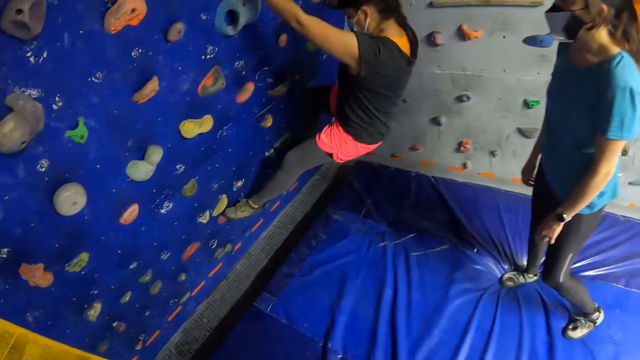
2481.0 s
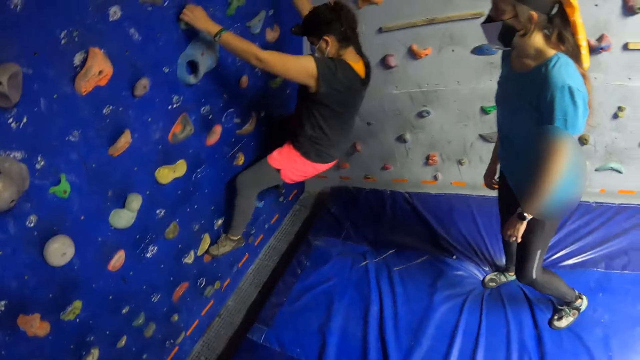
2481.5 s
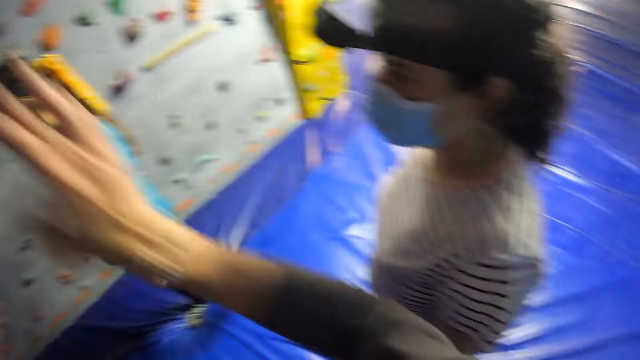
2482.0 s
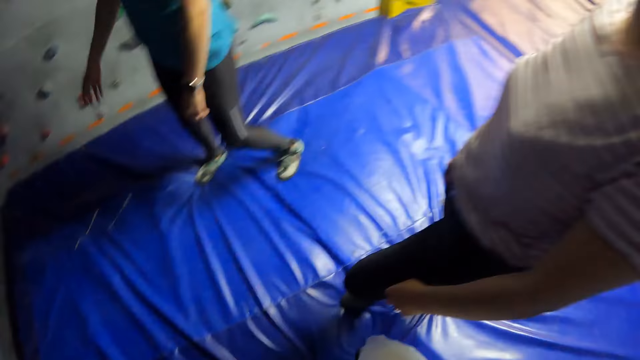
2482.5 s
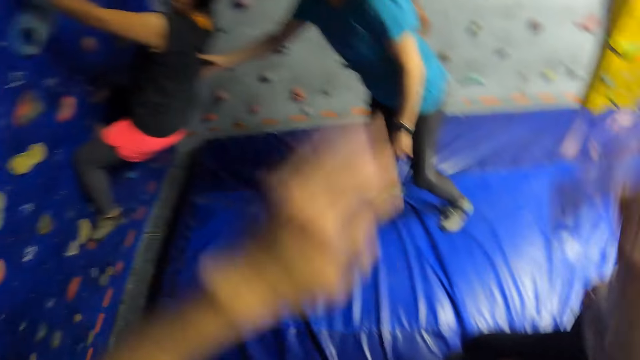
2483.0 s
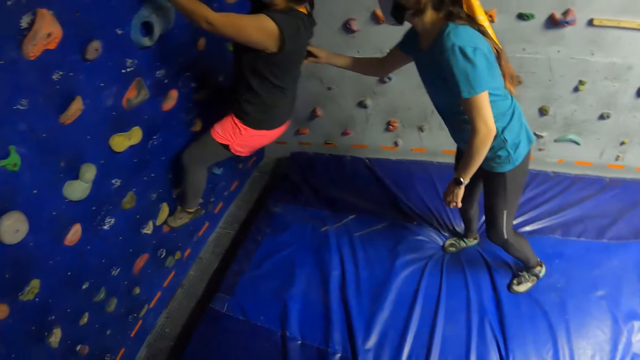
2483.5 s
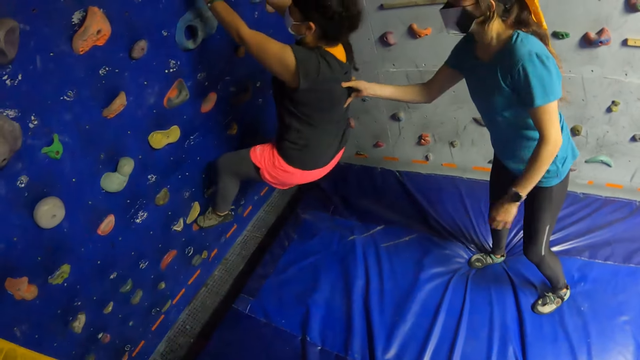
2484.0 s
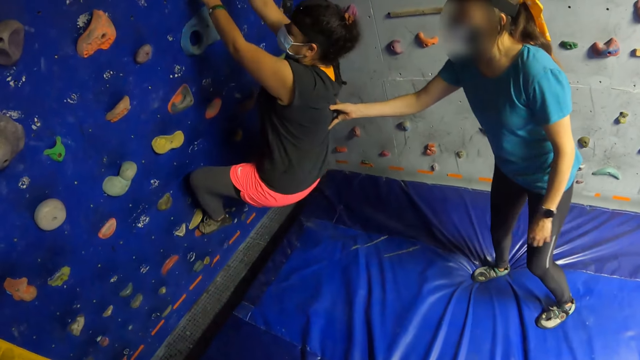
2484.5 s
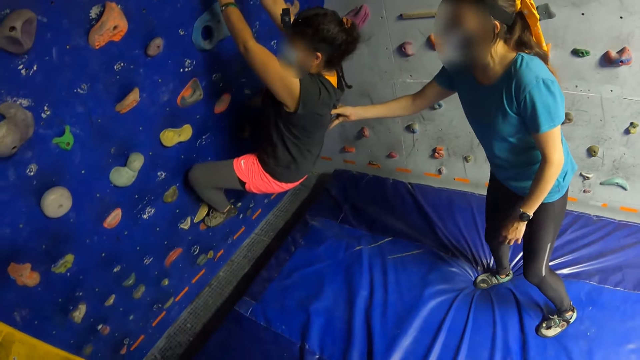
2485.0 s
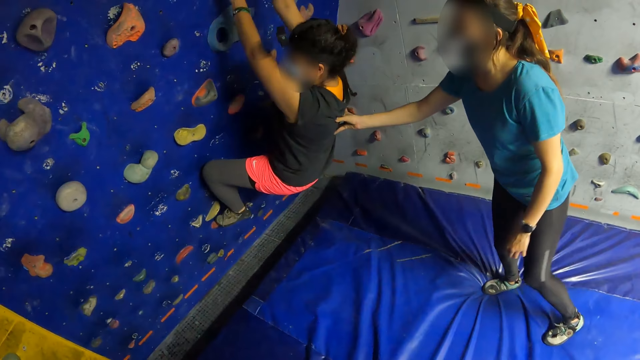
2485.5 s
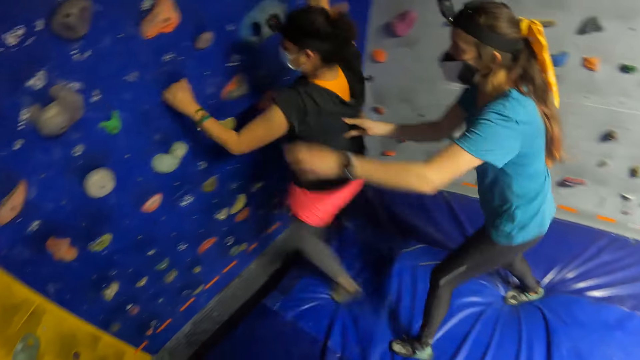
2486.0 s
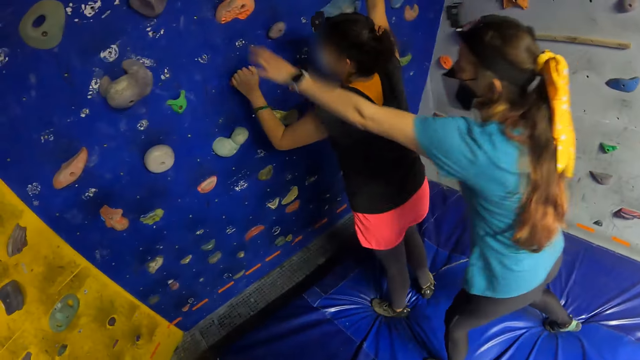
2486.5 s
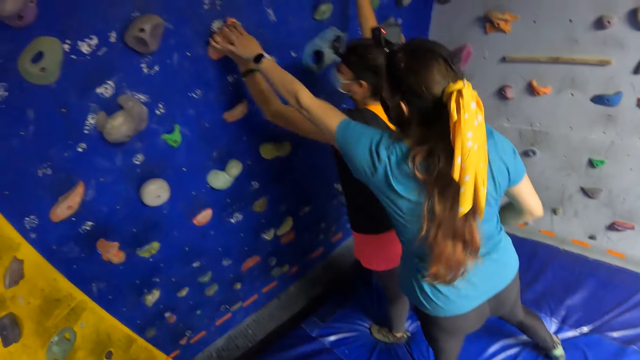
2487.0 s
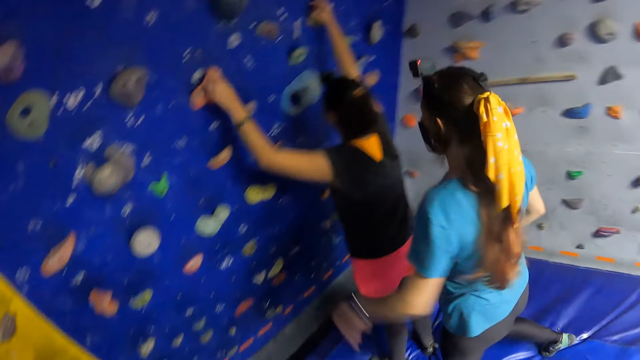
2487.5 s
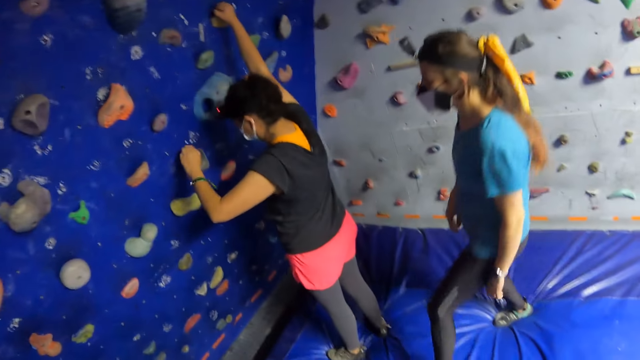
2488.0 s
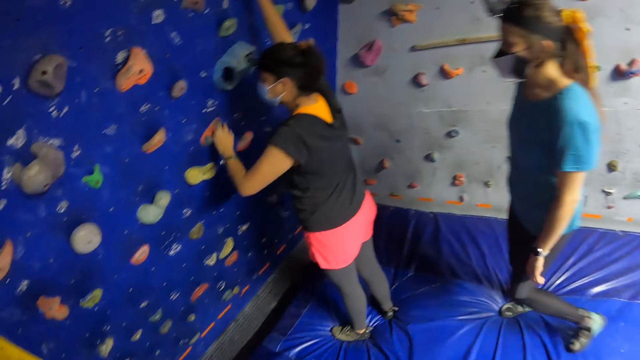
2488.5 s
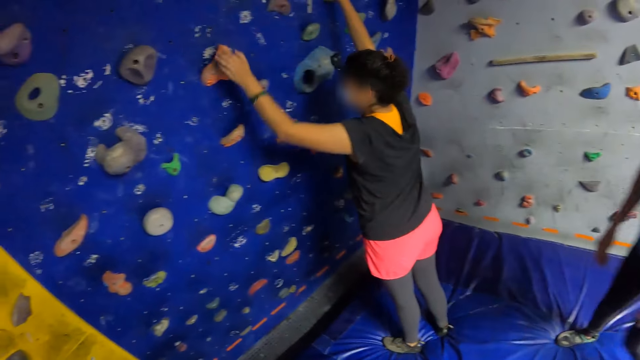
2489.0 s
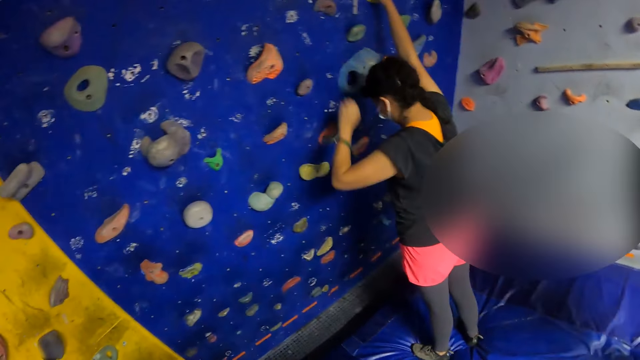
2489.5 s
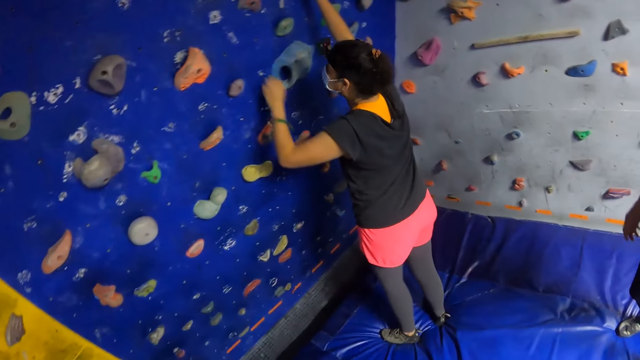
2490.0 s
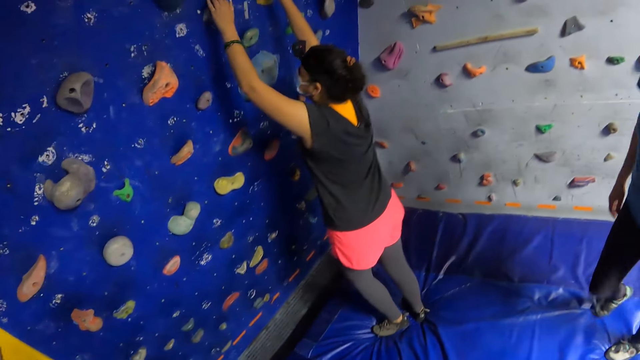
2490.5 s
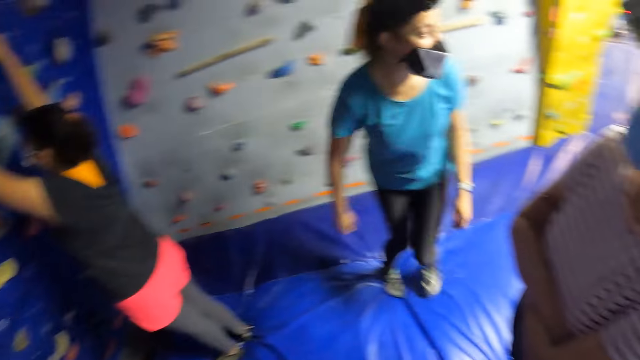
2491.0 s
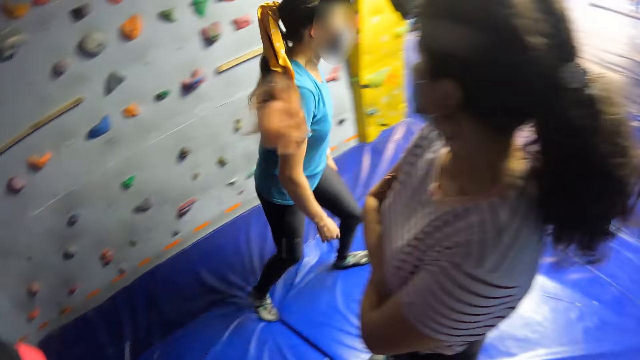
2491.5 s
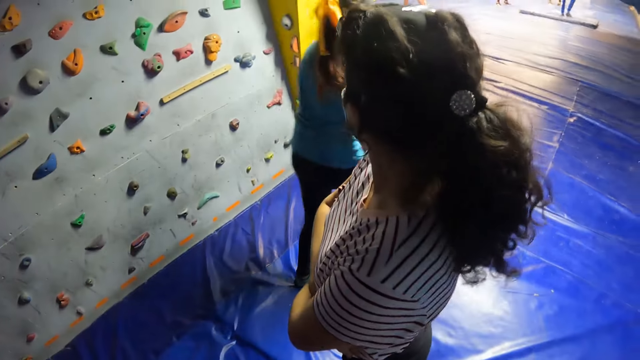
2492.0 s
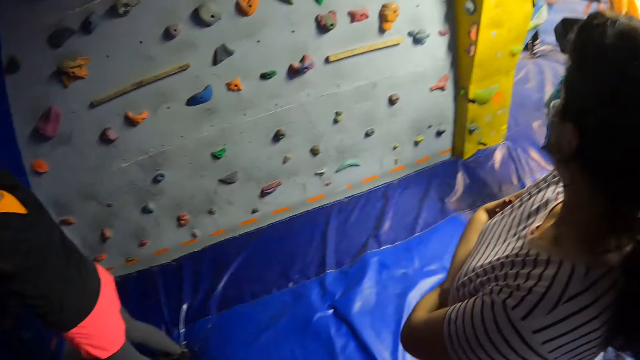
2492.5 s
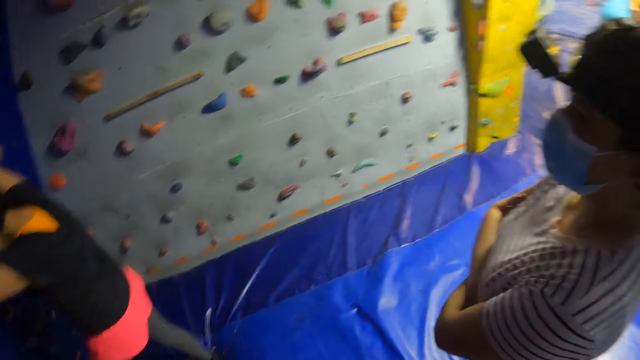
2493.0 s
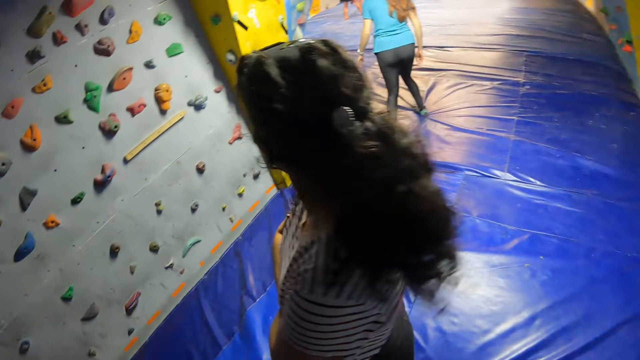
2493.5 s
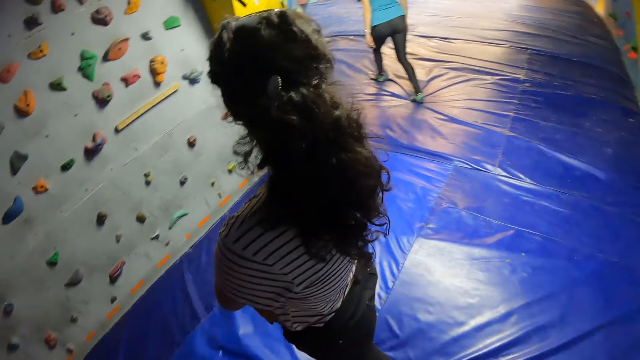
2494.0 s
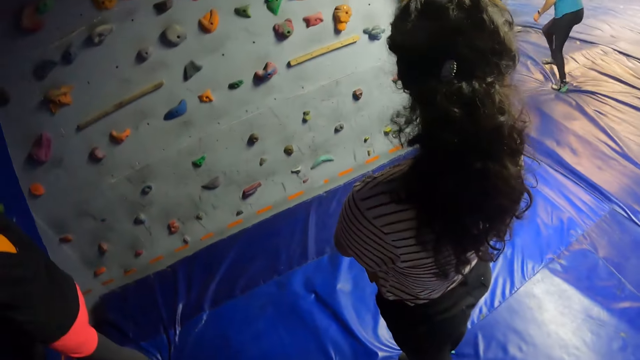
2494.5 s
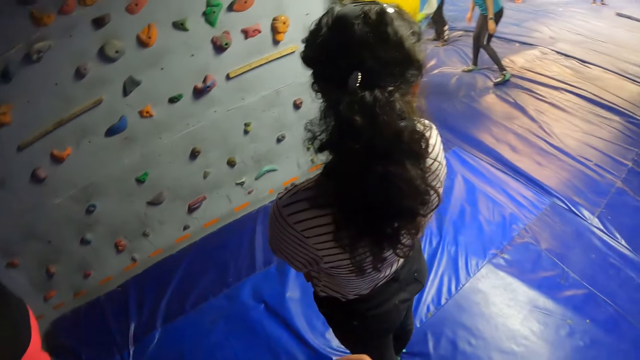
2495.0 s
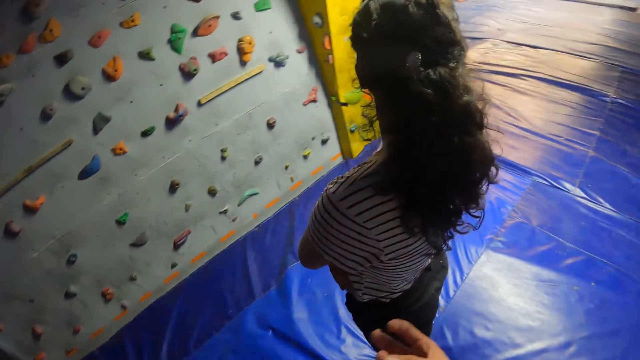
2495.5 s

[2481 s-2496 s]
The camera wearer turns towards a woman. She demonstrates to a second woman with her right hand. She lifts the hand. A third woman holds the back of the second woman with her right hand. The camera wearer looks at the second woman. The second woman lands on the foam on the floor. The third woman touches the bouldering ball on the wall with her left hand. The second woman holds the bouldering ball on the wall with her left hand. The second woman removes her left hand from the bouldering ball on the wall. The second woman holds a bouldering ball on the wall with her left hand. The camera wearer turns towards the third woman and the first woman. She looks at the first woman.

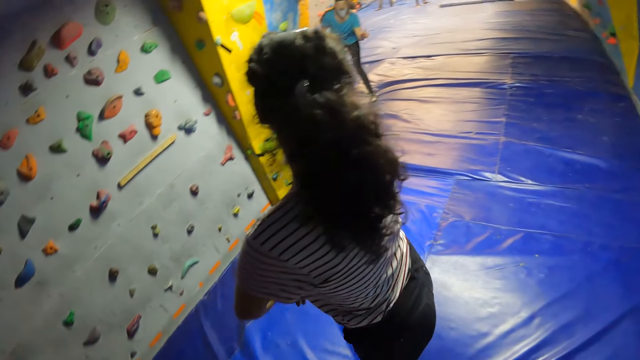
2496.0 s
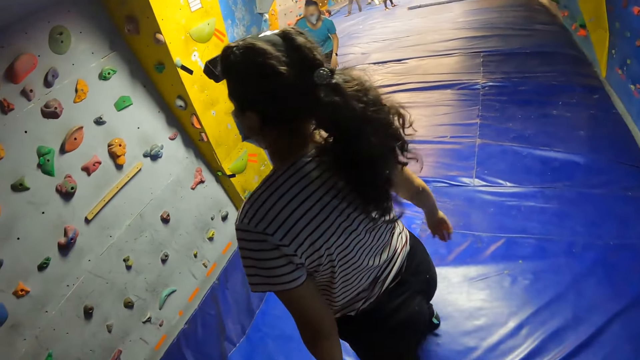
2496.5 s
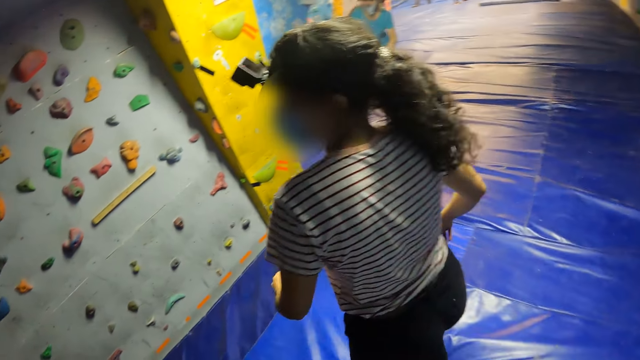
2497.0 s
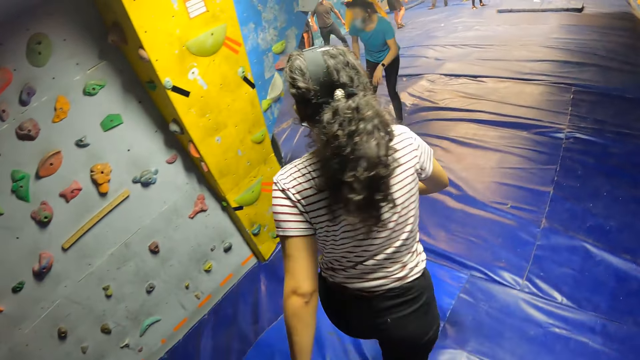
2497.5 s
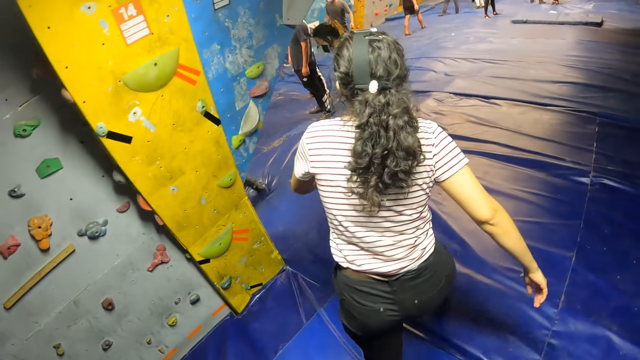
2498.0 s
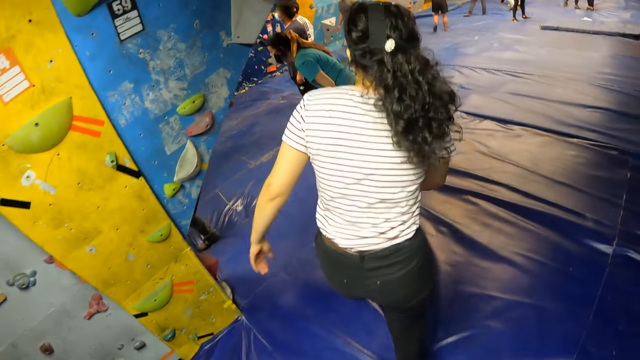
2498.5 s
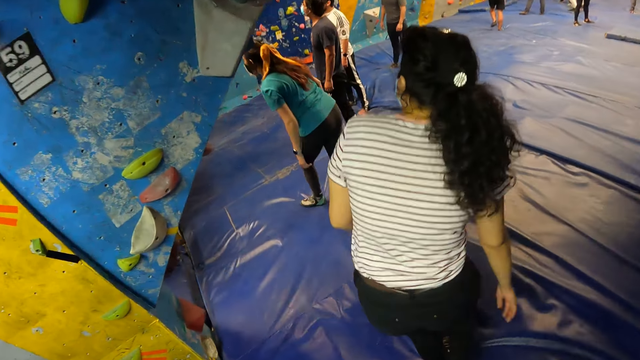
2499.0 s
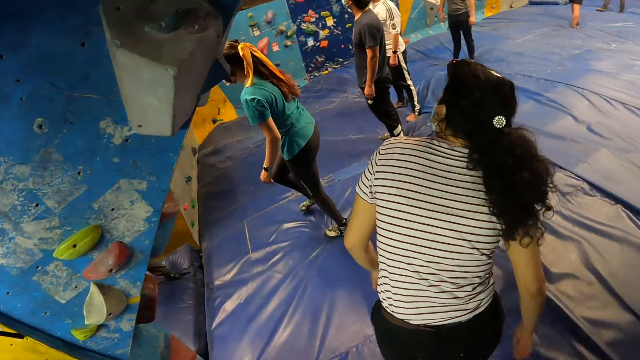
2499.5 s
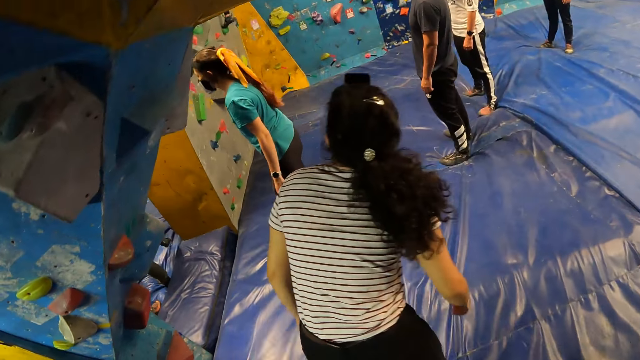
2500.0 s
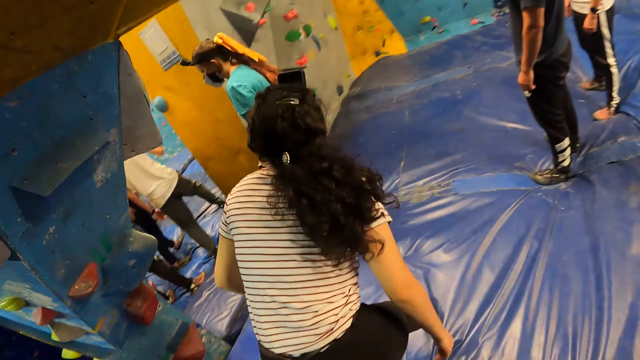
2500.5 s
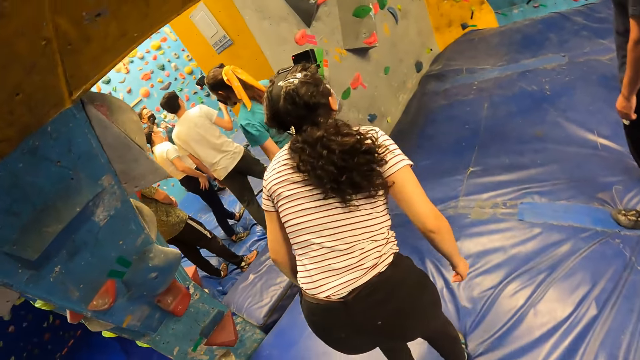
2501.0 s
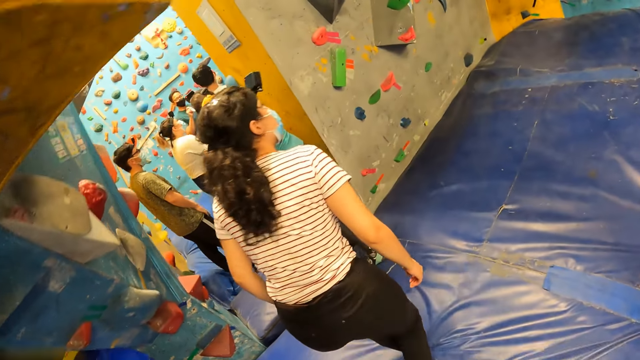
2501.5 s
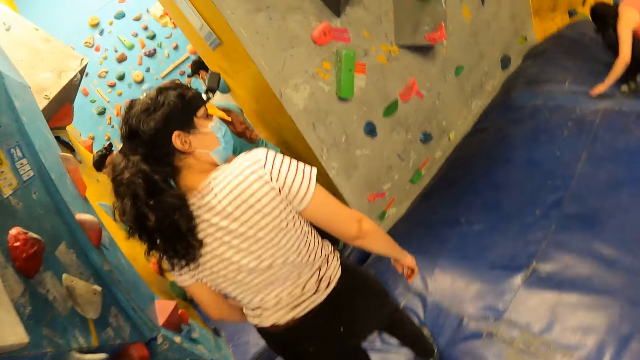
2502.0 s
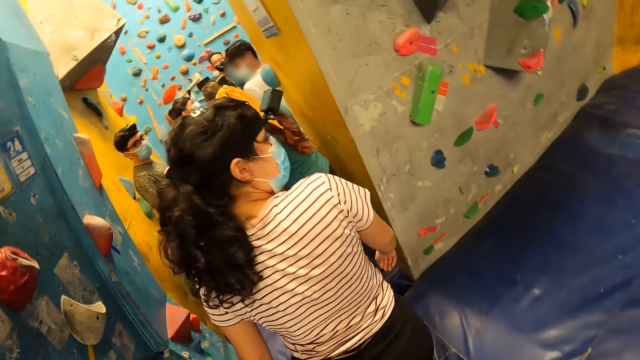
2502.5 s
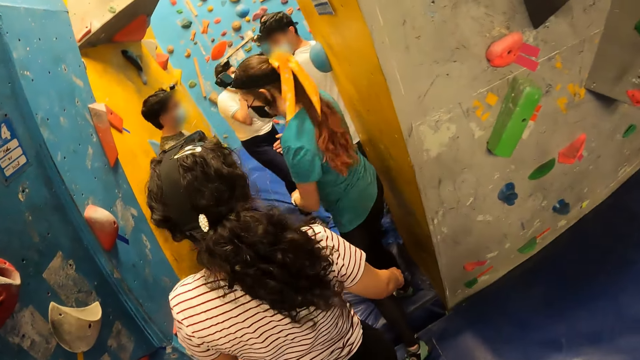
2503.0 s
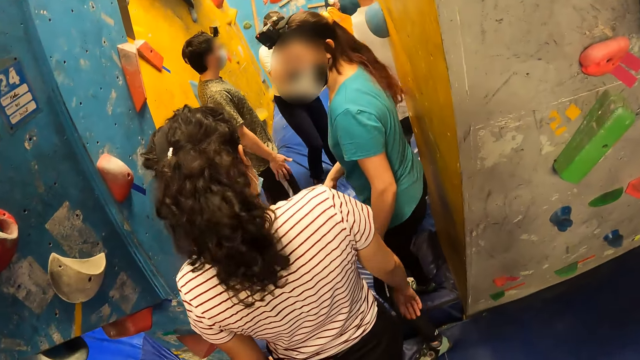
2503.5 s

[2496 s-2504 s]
The camera wearer walks behind the woman on the foam.
